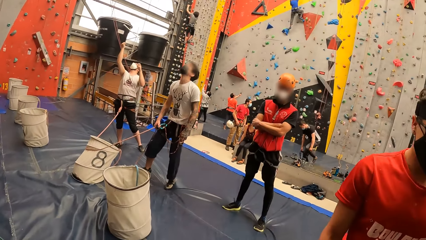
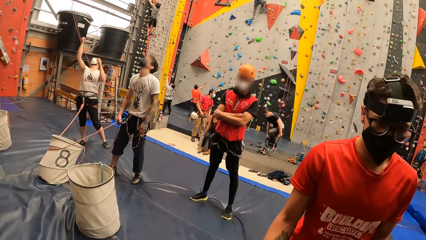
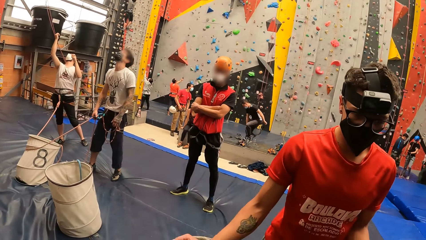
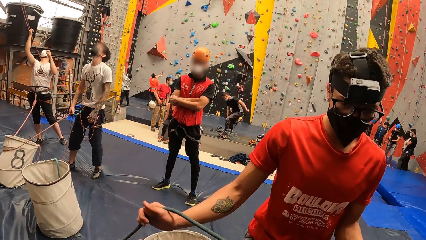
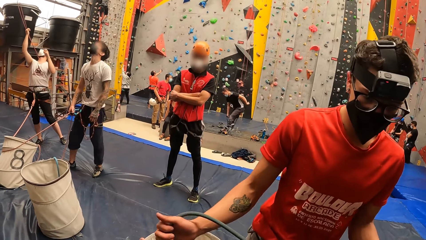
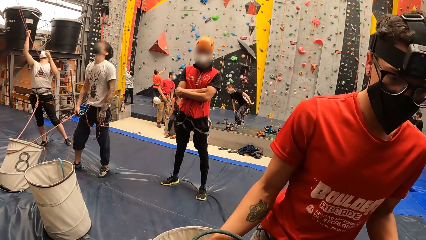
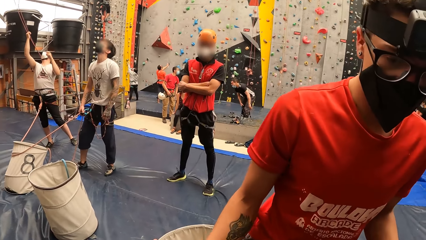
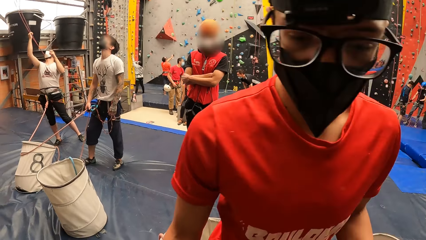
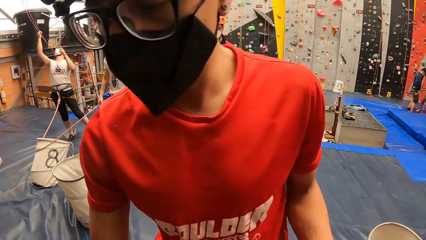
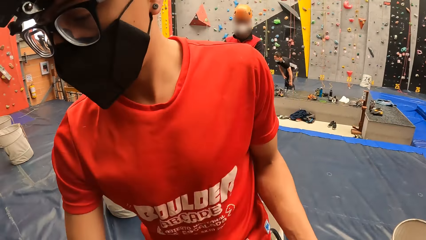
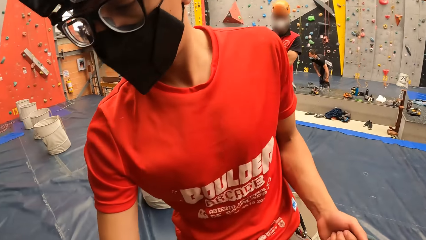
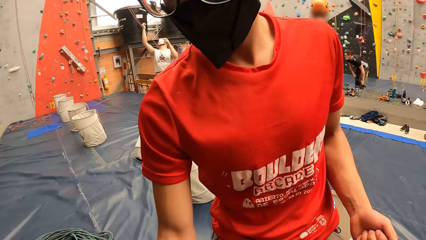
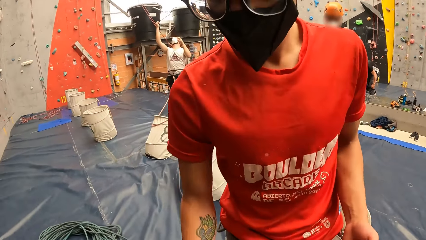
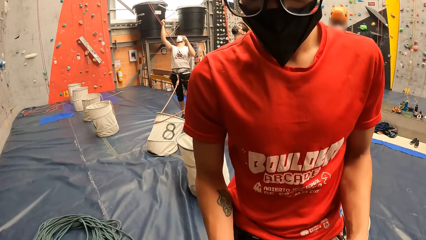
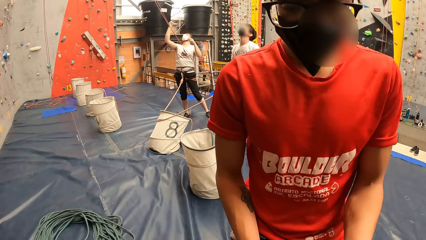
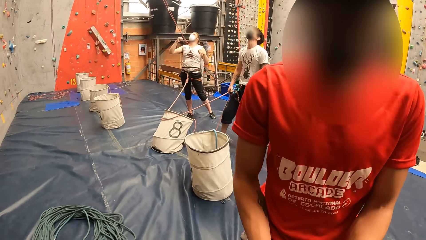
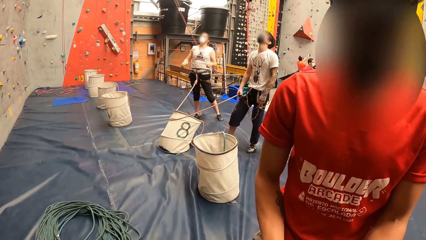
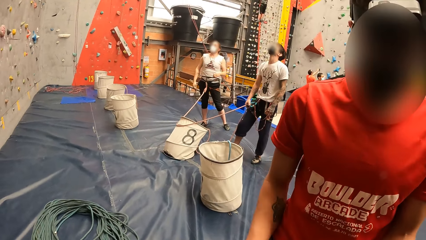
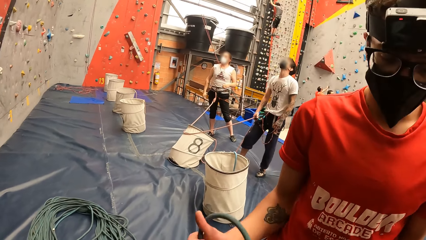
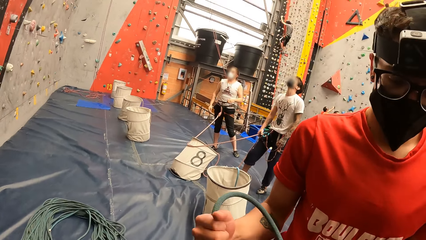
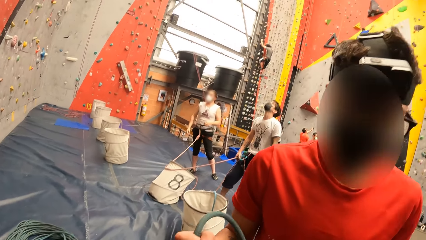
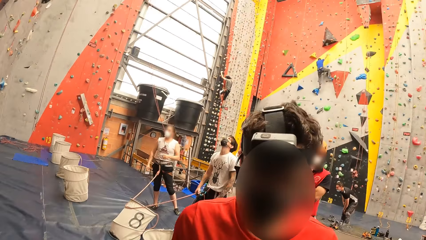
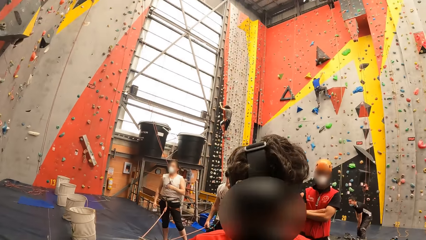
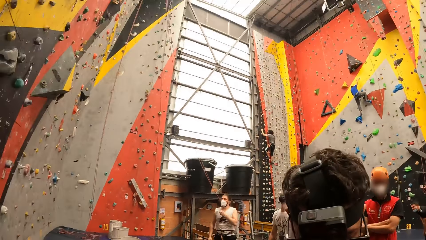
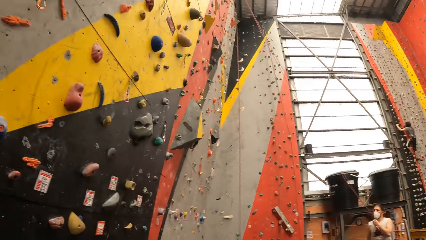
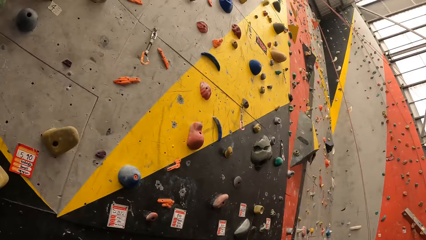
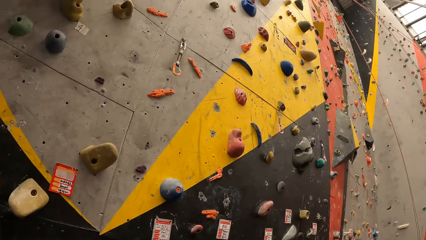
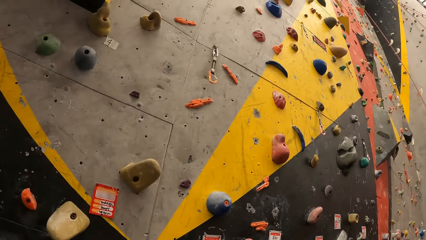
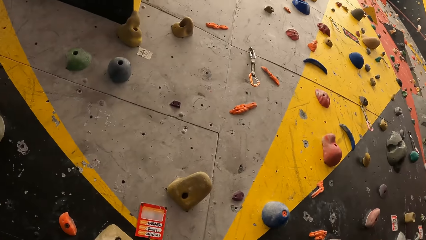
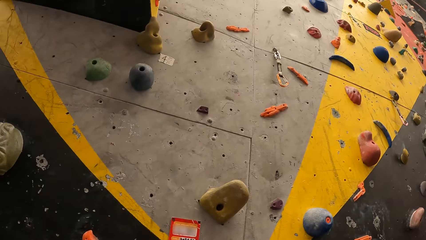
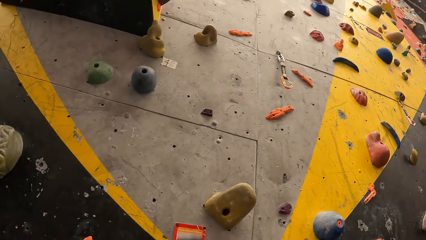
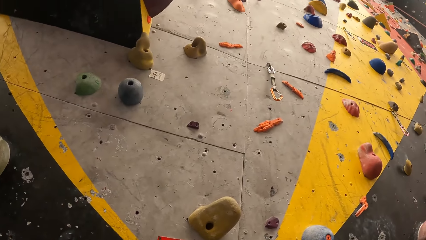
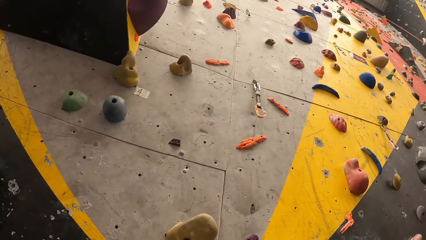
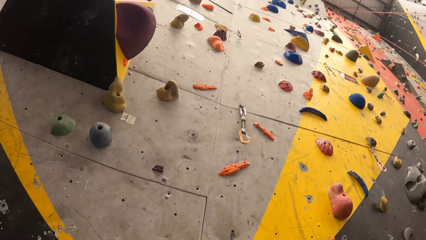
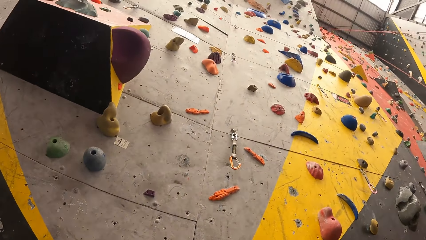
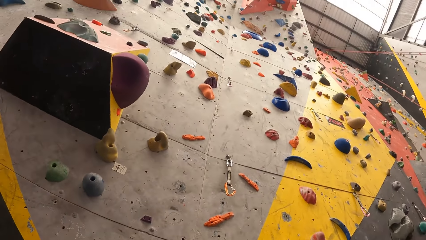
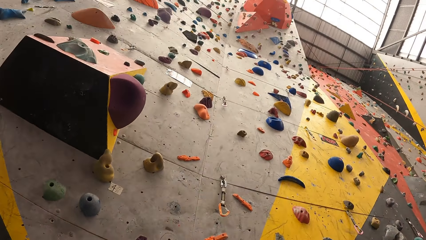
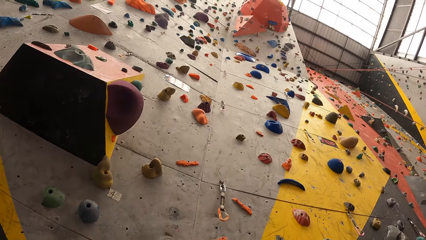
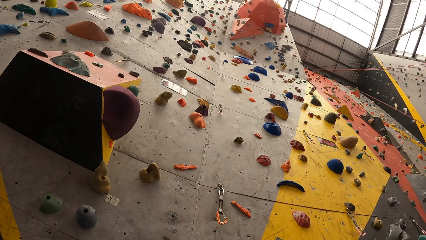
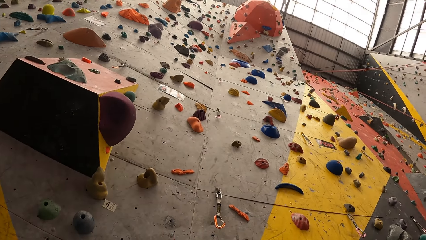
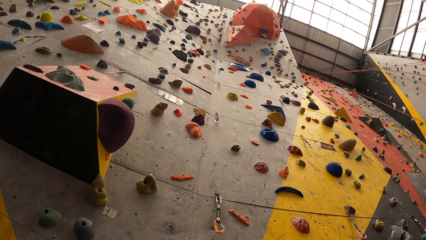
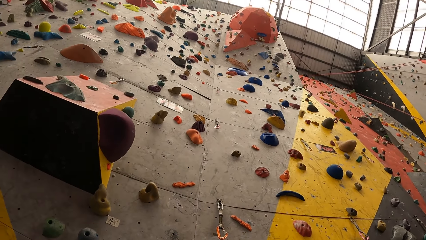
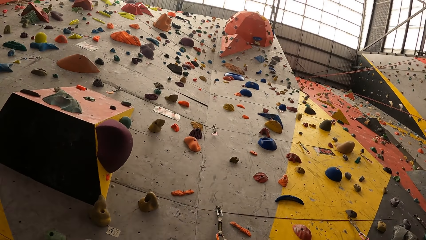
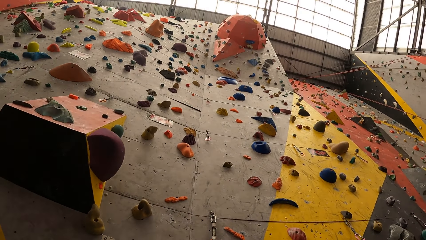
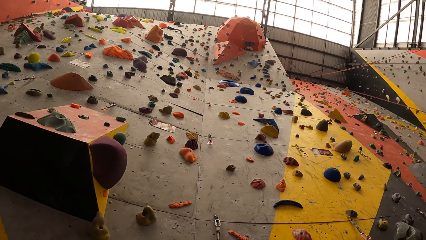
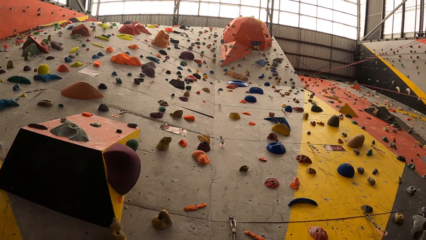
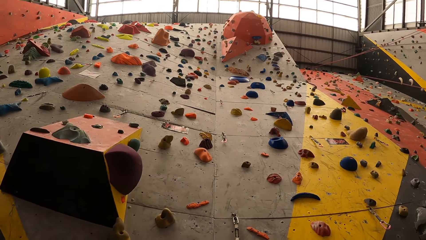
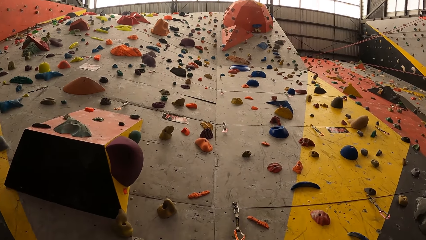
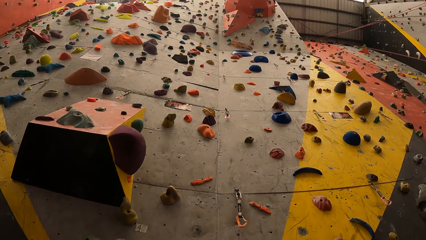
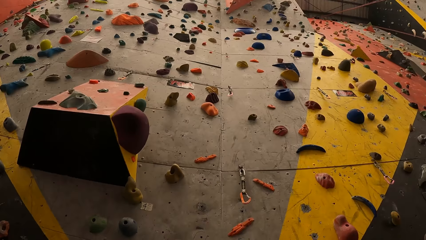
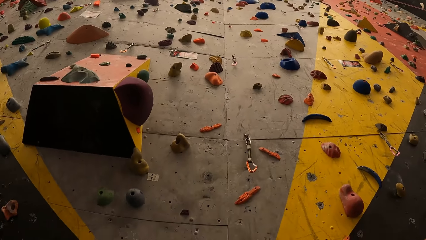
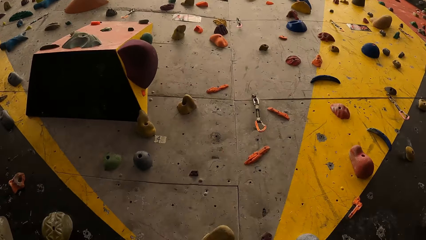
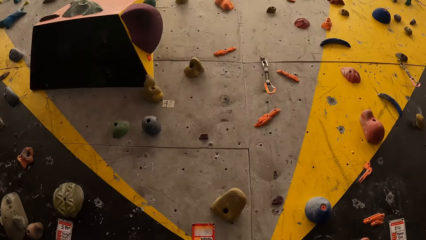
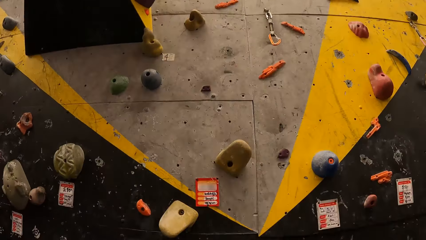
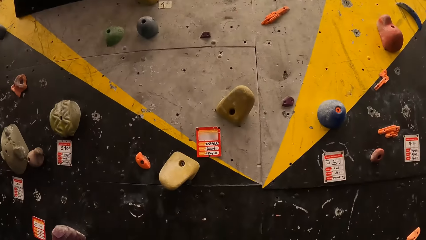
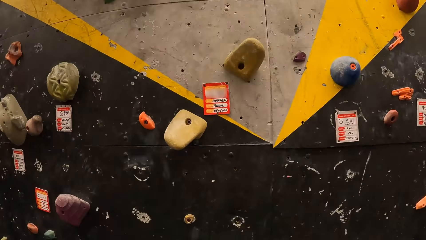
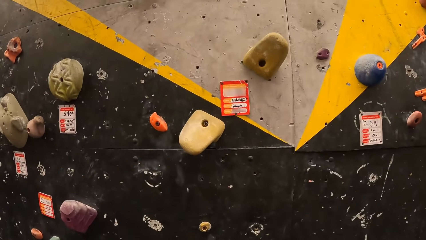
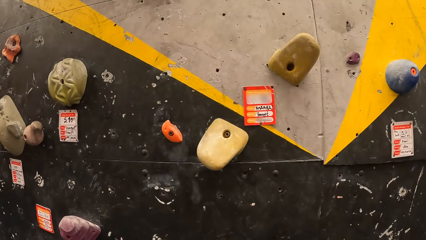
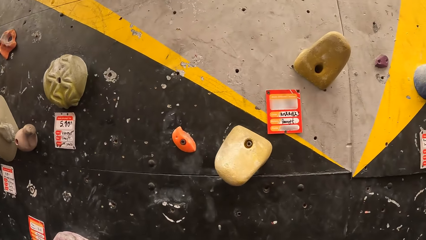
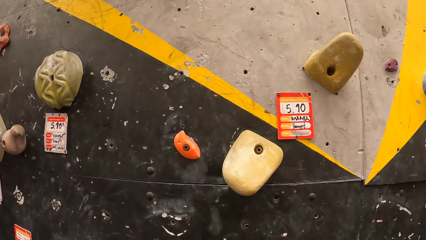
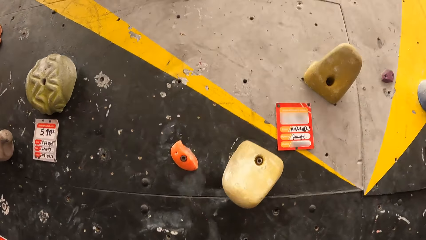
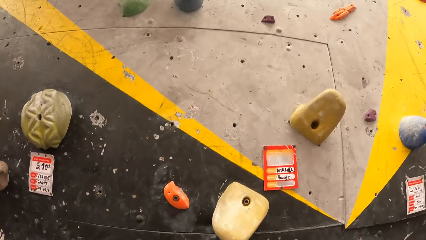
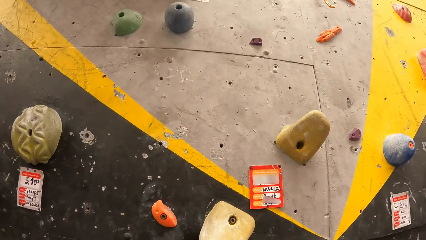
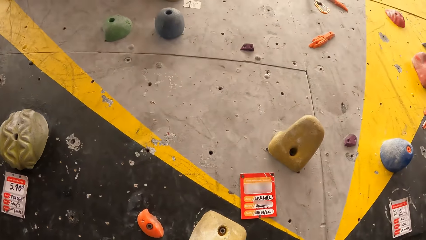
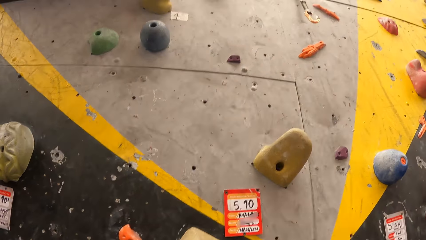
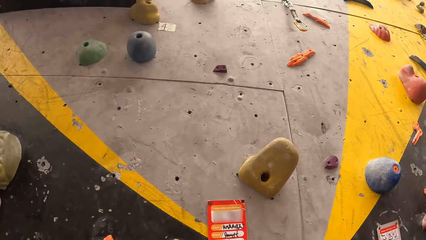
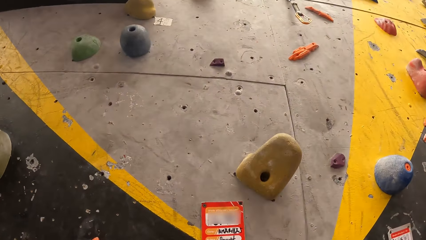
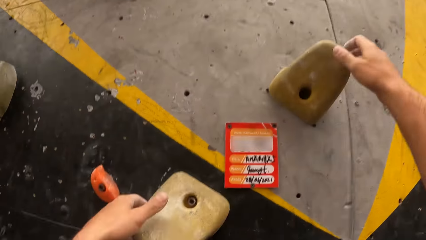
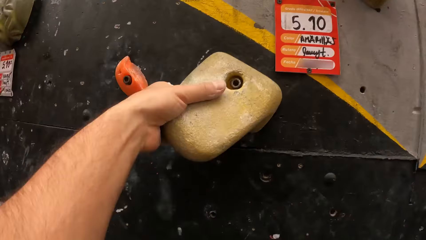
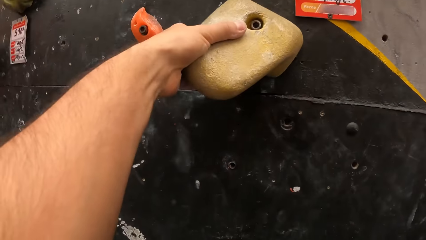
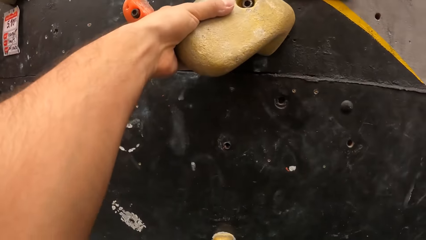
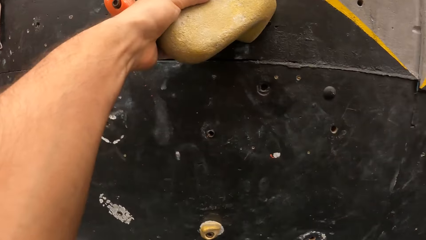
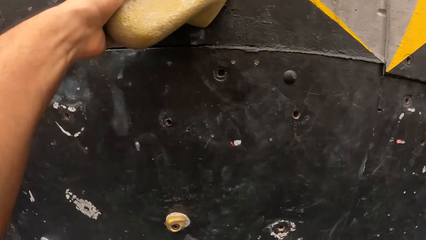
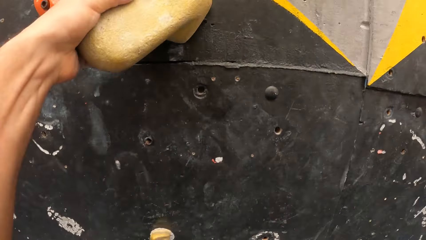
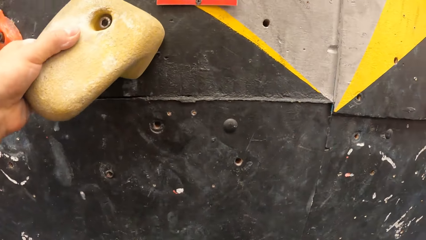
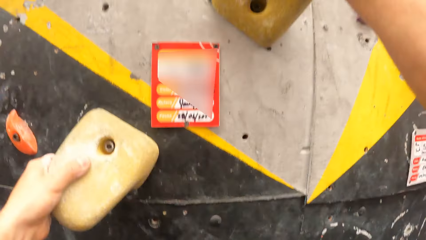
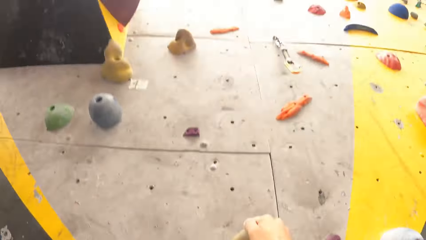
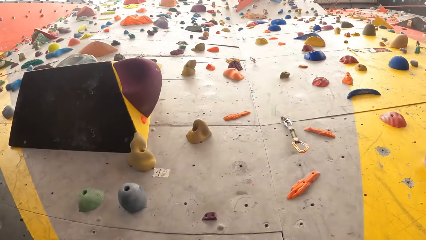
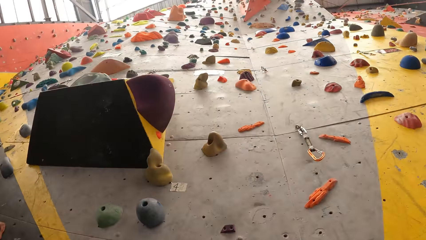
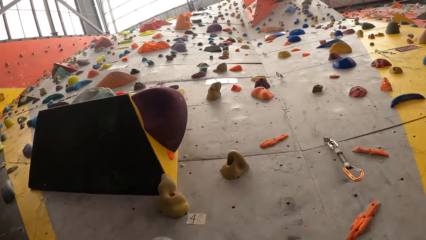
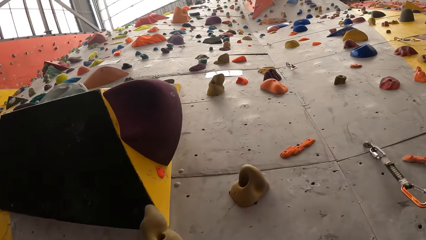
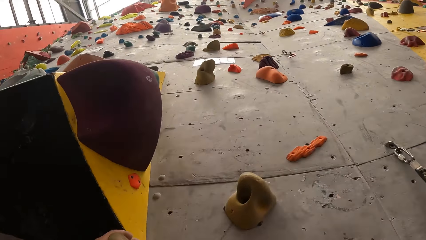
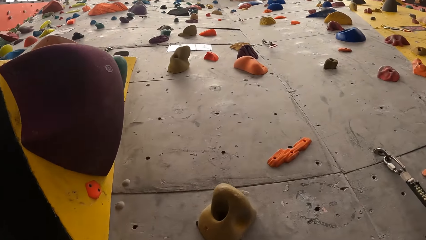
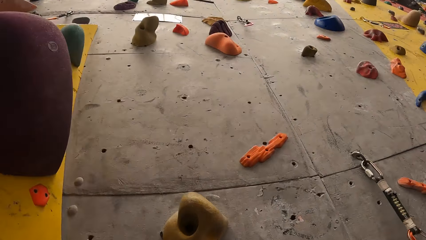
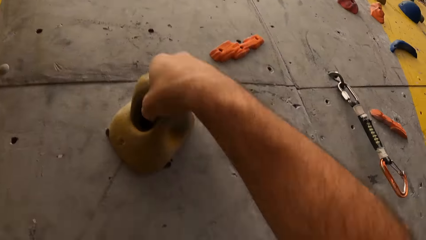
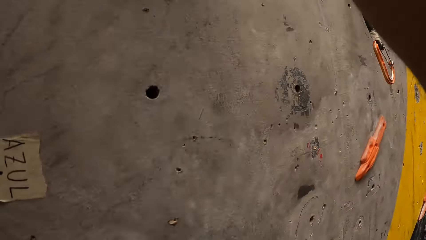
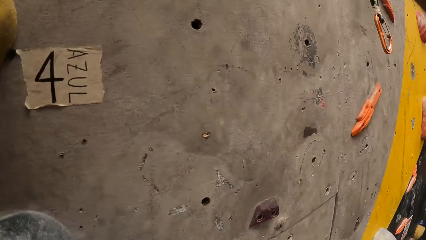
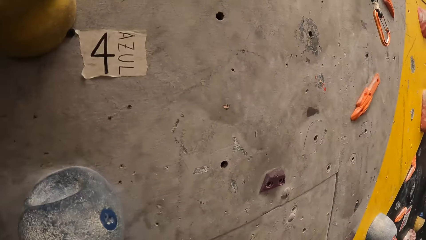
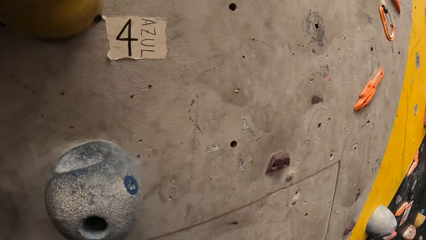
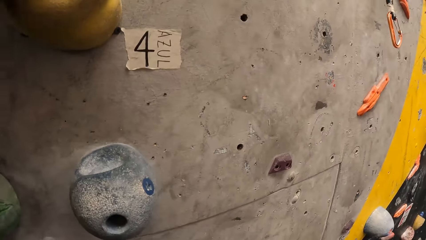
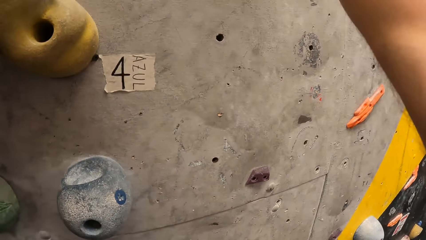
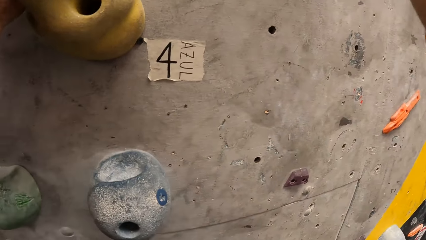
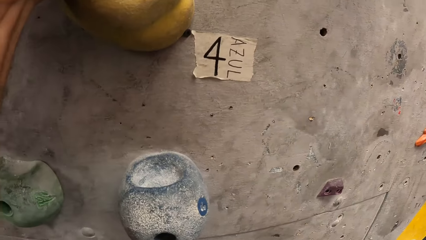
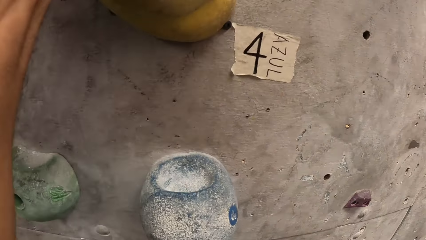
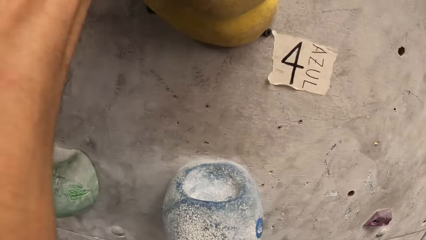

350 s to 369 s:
The camera wearer walks around the room. They converse with a man. The camera wearer turns back. They look around the wall. They look up a bouldering wall. They look down the bouldering wall. They hold the climbing holds. They climb the wall. They look up the bouldering wall. They hold a climbing hold. They look down the bouldering wall.
